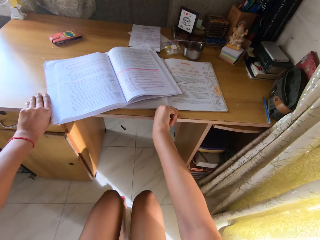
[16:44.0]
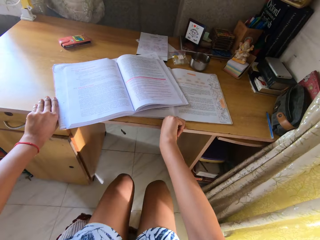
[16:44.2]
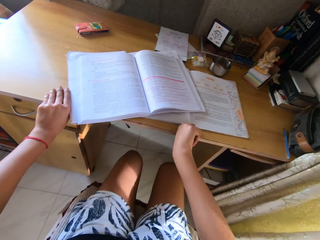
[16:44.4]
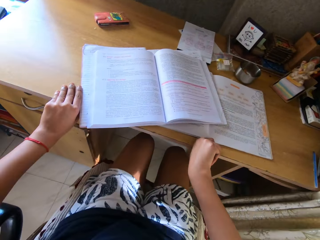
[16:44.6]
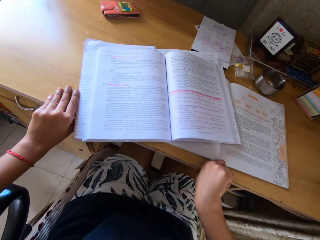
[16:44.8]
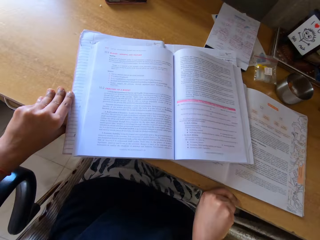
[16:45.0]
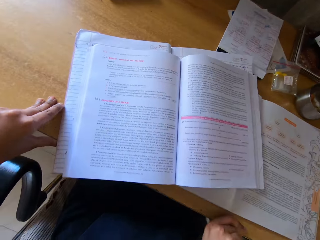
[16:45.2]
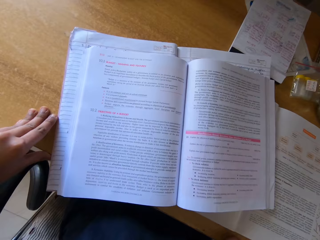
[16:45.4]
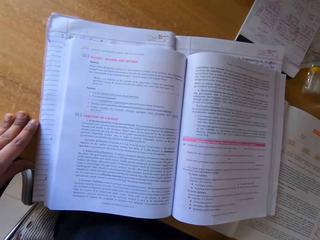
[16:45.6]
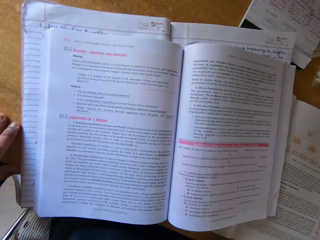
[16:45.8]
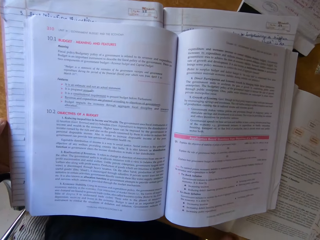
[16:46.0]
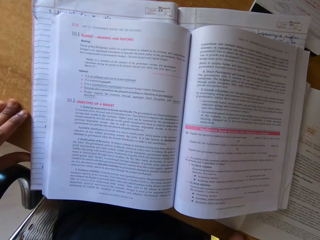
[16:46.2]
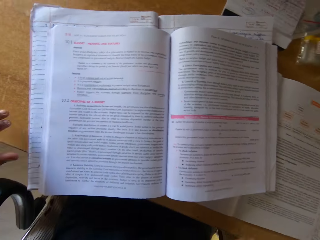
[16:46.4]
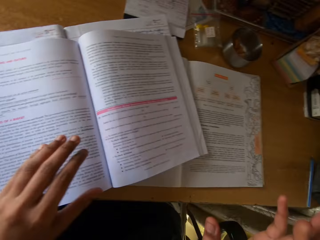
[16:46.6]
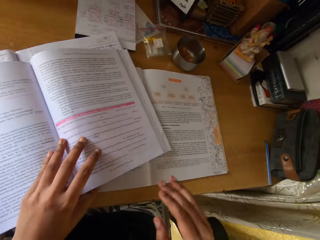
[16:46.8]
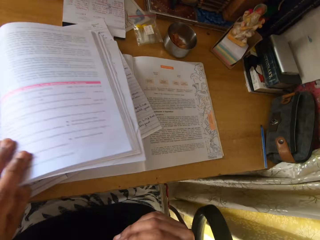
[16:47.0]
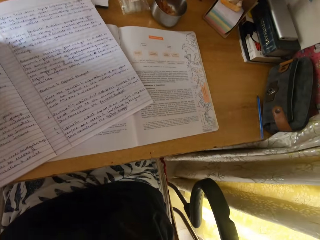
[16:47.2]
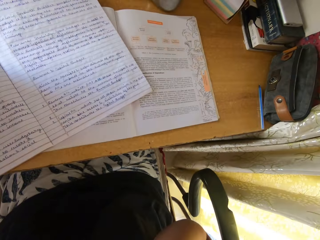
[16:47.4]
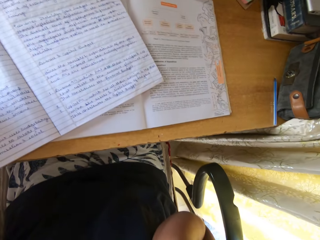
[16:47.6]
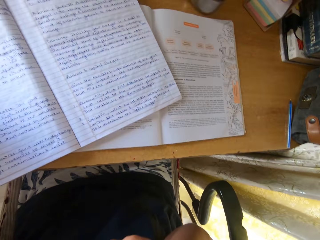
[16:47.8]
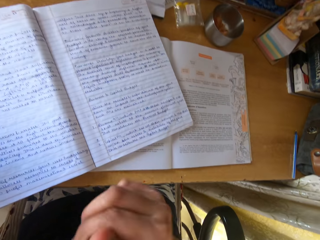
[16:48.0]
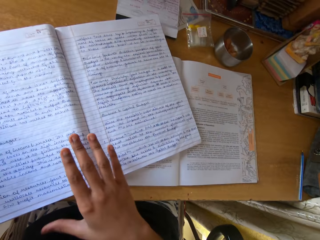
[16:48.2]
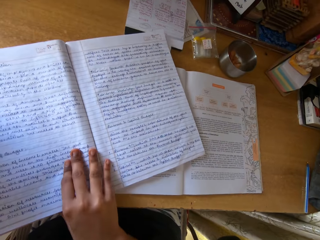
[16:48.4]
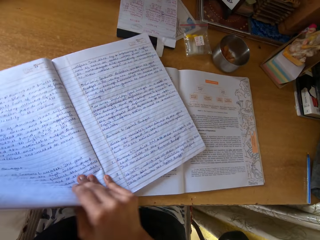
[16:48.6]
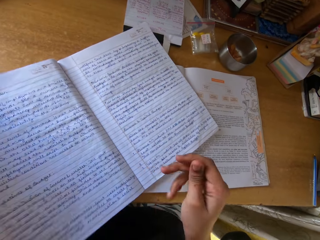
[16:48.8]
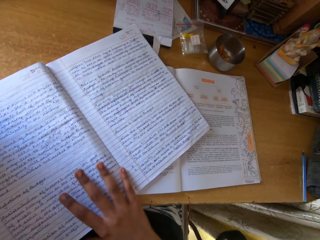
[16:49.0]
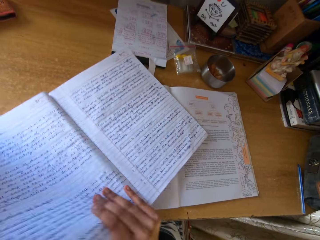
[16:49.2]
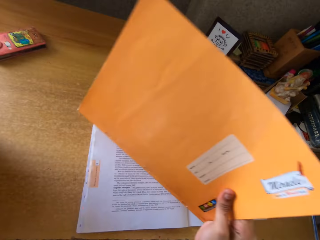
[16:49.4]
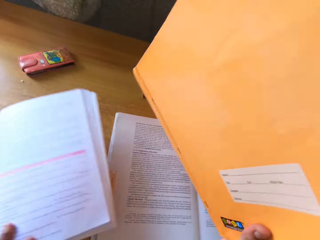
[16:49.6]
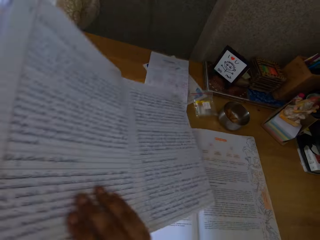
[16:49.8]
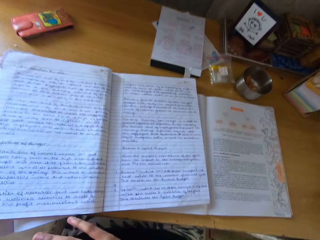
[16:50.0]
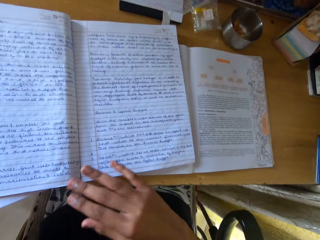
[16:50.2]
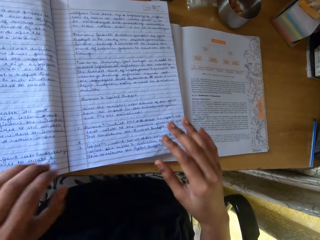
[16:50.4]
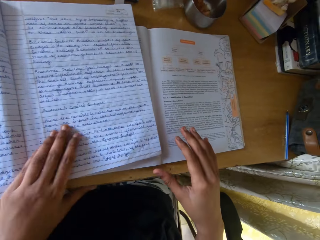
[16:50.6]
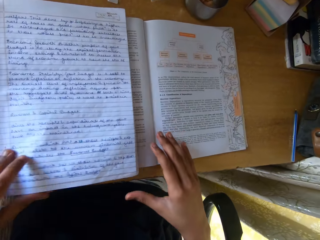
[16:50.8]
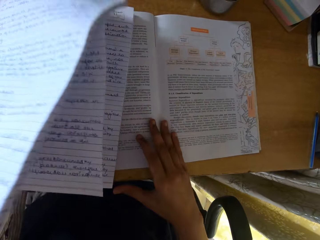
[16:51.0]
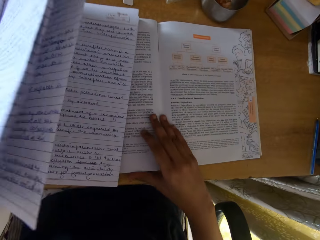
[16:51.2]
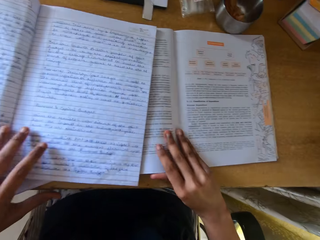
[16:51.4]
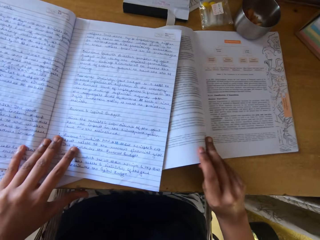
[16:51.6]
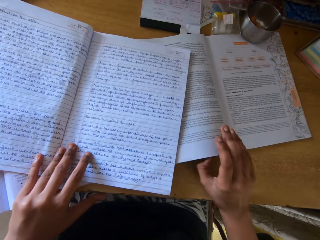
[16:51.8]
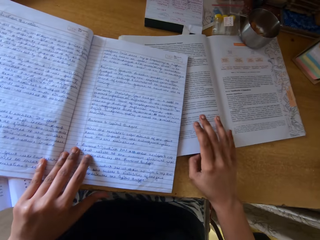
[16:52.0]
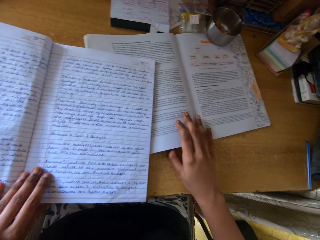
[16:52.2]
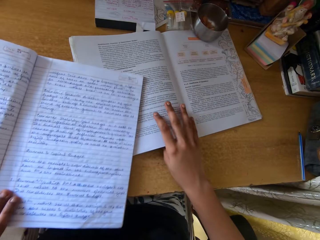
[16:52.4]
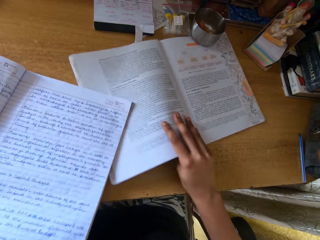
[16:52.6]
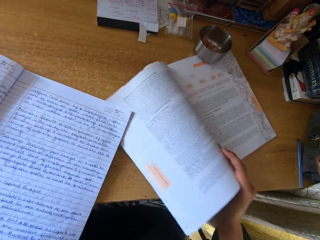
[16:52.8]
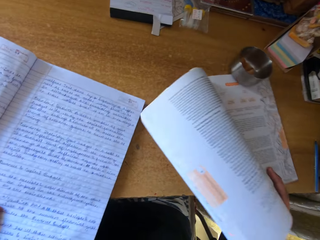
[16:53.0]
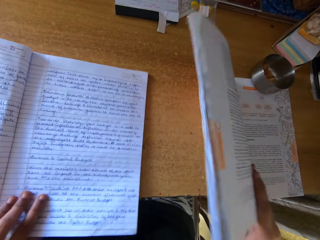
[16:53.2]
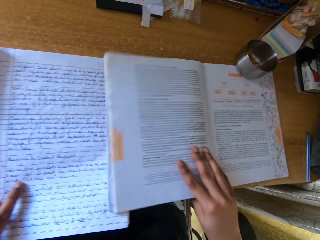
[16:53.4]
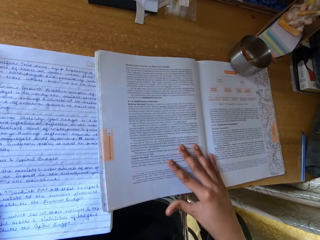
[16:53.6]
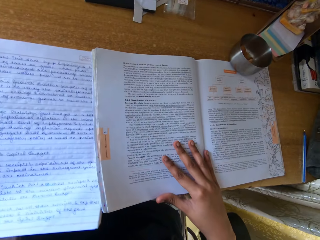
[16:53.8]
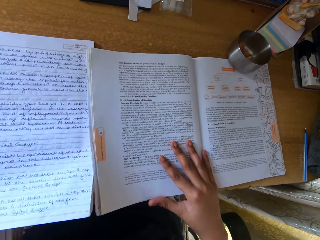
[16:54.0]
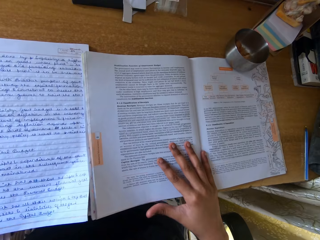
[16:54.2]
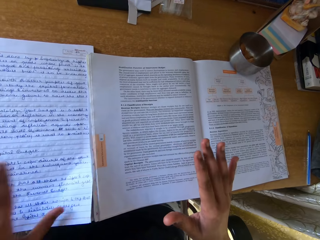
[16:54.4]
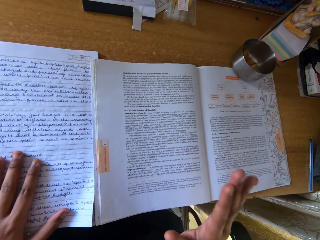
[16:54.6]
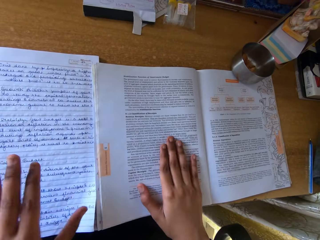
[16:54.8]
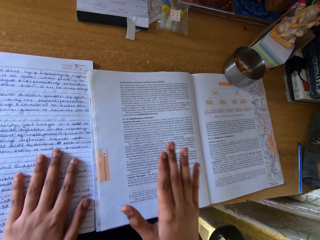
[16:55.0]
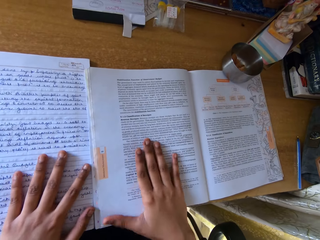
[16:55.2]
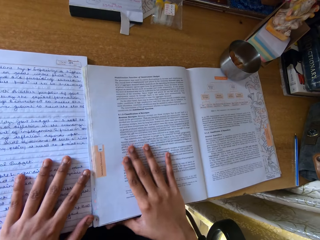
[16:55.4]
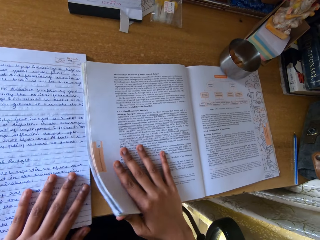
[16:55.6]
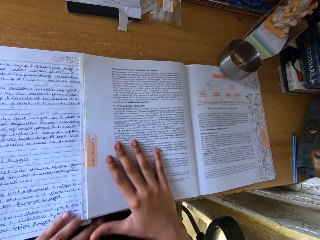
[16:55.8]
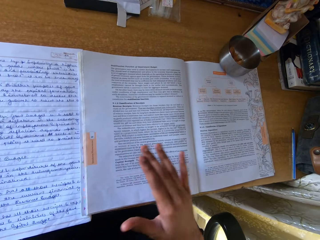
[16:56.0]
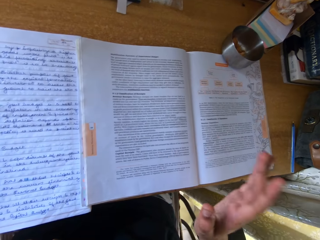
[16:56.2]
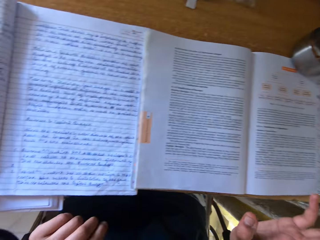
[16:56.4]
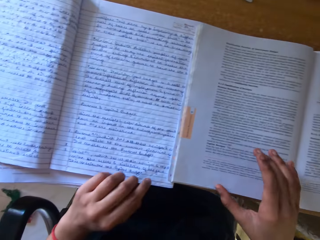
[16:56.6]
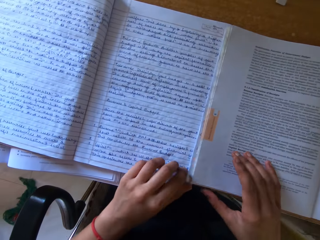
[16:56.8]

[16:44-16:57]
The camera wearer sits on the chair. She slides the chair forward. She arranges the books. She puts the exercise book on top of the text book. She organizes her books on the table. She hits the table with her hands.

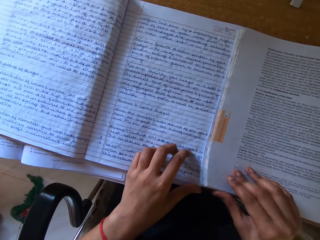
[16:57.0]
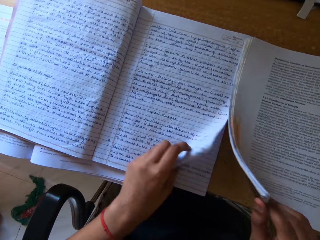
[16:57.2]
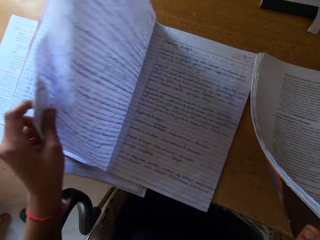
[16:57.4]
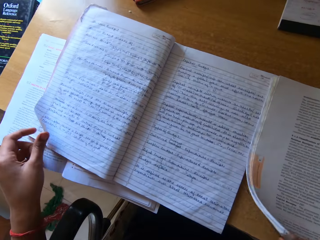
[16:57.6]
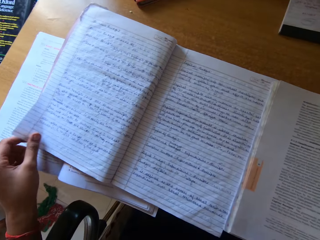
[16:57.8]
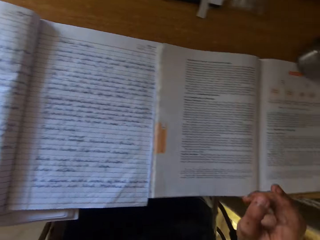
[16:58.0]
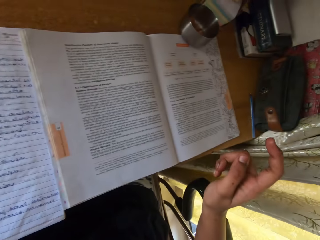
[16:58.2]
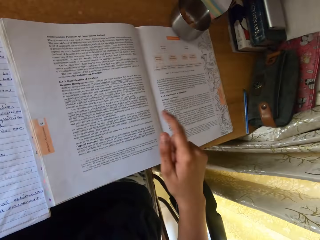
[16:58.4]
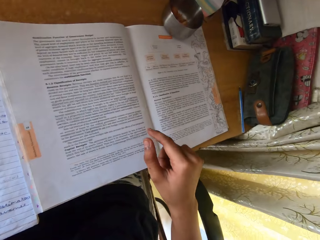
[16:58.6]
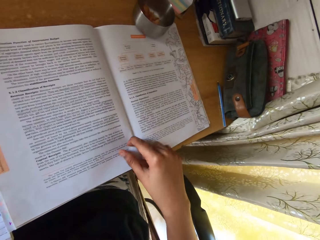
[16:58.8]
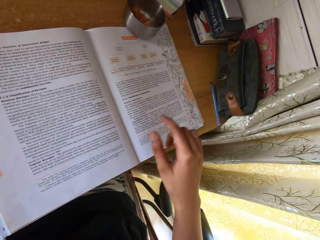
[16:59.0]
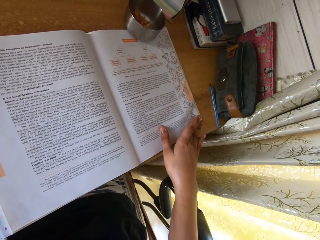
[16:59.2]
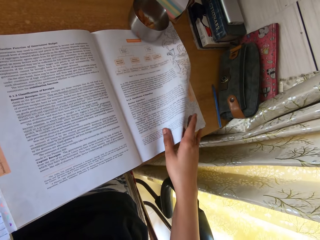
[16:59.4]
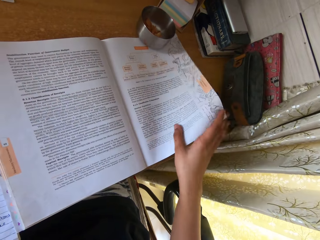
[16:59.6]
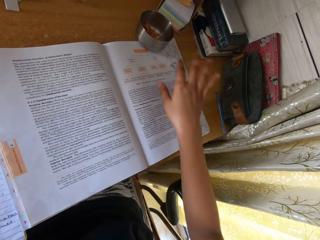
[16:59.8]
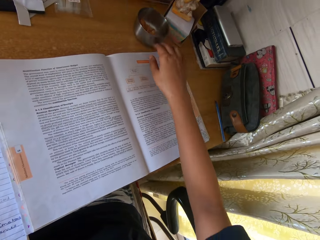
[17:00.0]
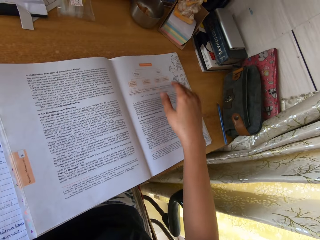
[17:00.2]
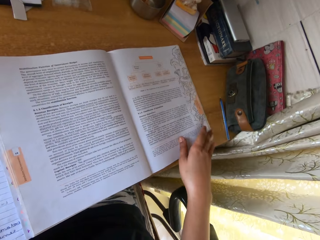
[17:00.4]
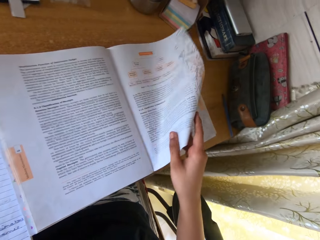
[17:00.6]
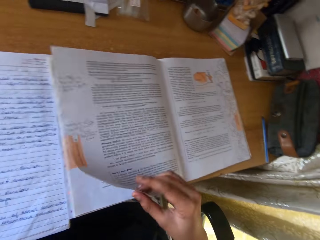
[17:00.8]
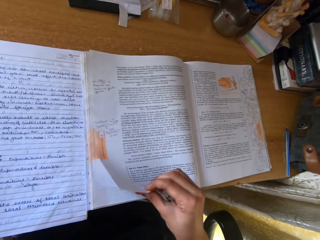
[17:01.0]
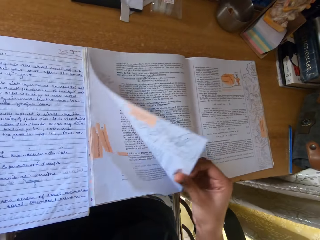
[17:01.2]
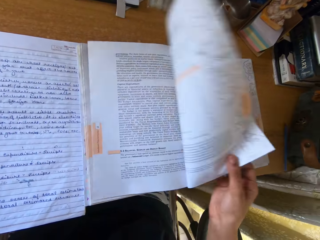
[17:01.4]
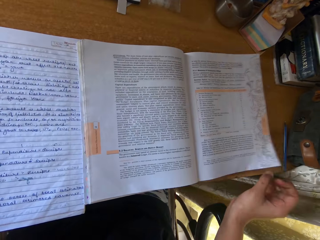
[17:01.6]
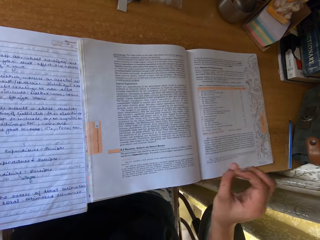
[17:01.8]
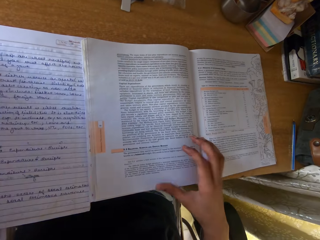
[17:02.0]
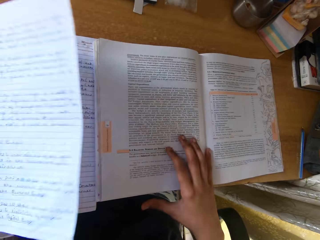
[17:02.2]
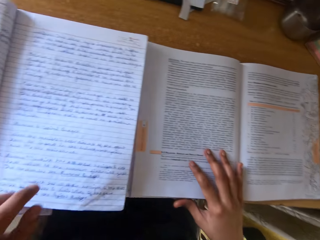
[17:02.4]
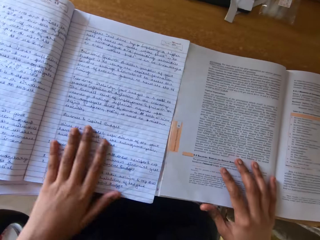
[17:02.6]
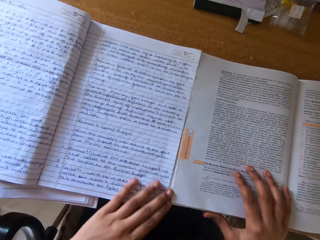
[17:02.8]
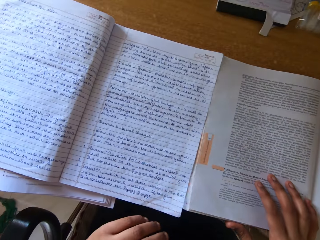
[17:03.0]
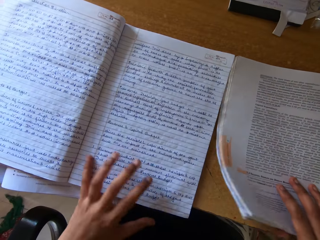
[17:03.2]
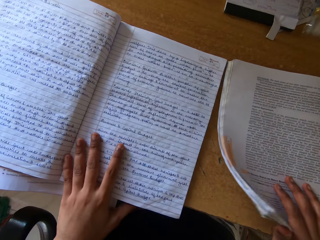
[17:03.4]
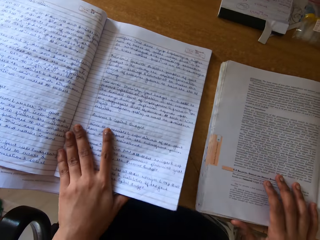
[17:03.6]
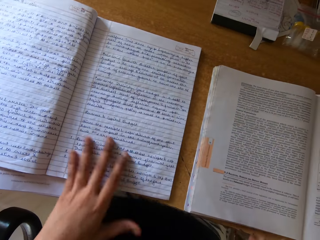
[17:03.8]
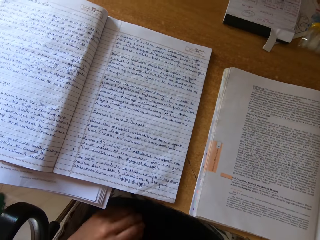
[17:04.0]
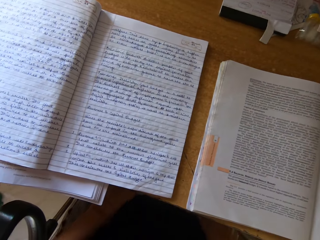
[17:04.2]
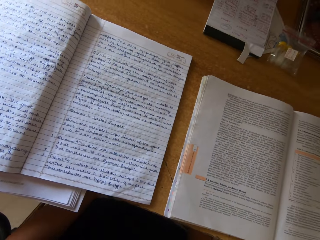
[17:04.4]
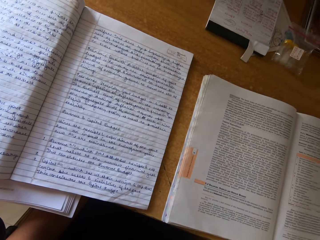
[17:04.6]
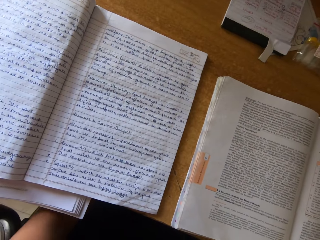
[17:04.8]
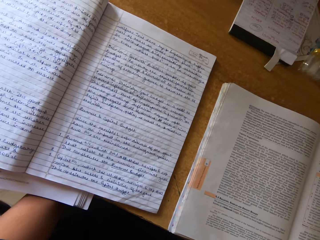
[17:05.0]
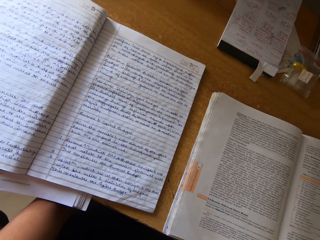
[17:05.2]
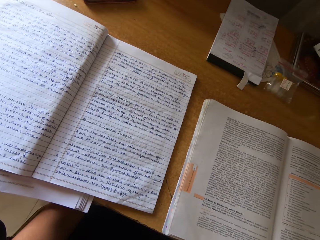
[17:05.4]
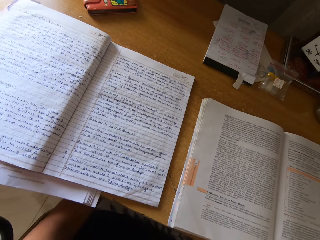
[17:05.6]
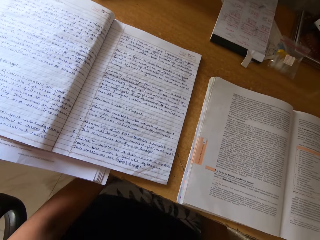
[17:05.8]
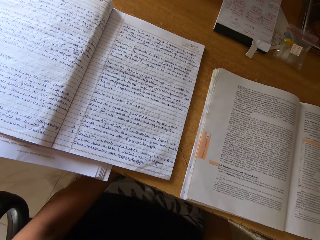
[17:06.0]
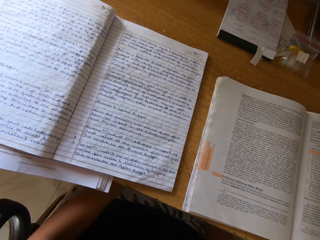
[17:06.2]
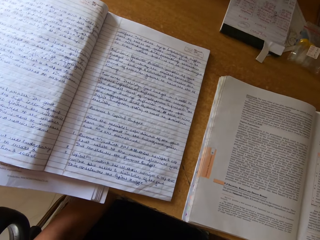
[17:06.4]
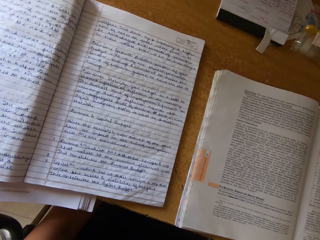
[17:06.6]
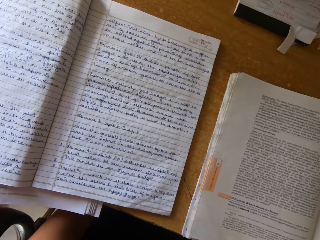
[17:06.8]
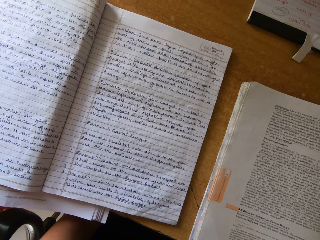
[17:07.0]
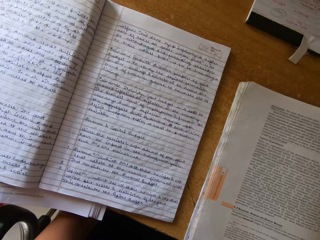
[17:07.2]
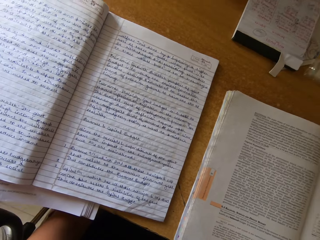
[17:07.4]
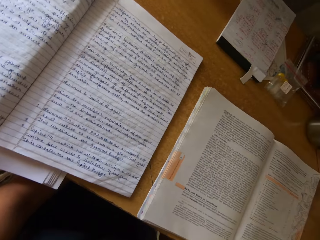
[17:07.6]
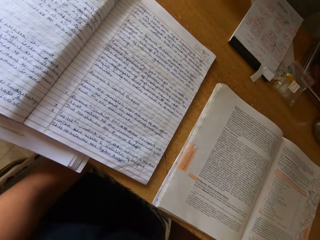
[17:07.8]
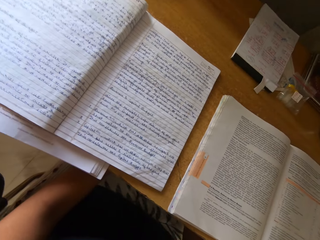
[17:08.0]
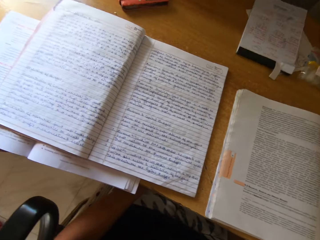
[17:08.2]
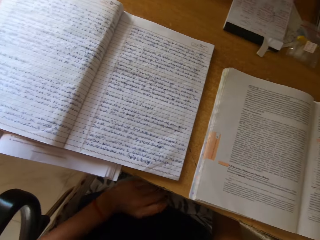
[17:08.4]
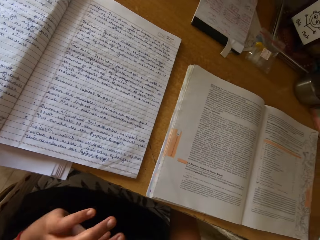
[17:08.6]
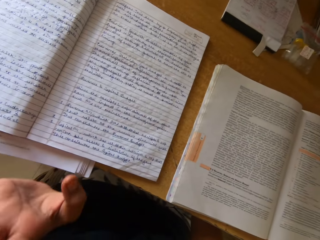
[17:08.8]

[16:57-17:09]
The camera wearer flips a page of the exercise book. They look around. They push away a container from the text book. They flip a page of the text book. They do so again. They flip a page of the exercise book. They read a book.
